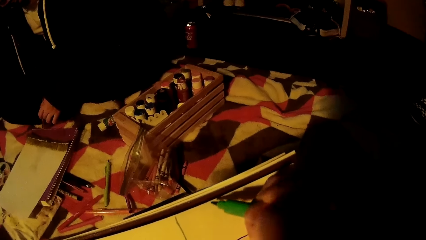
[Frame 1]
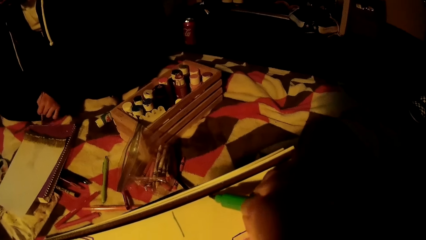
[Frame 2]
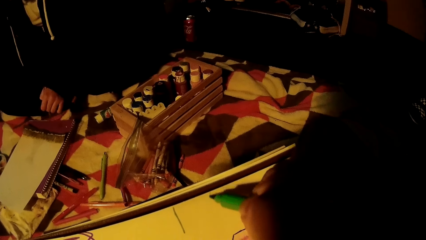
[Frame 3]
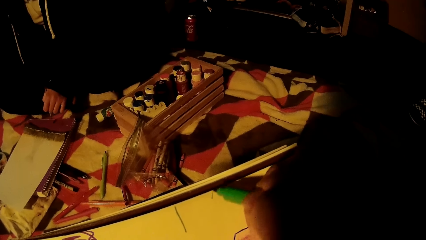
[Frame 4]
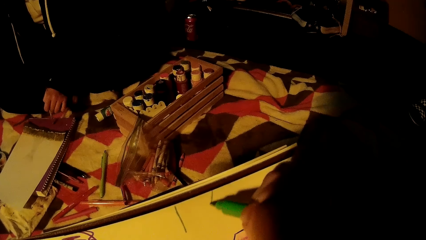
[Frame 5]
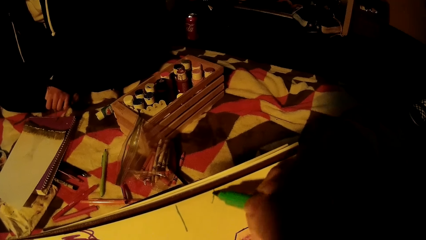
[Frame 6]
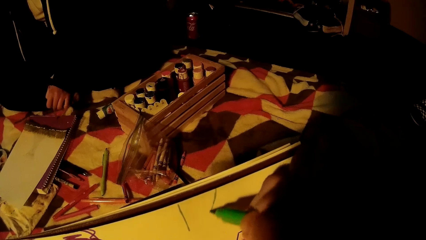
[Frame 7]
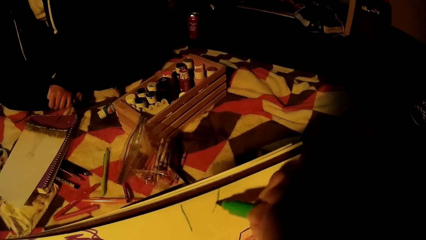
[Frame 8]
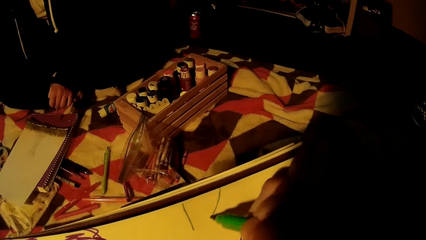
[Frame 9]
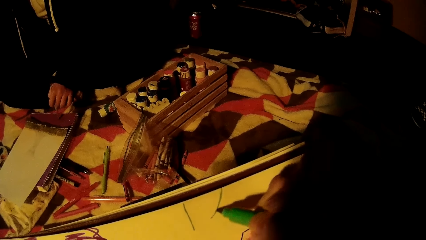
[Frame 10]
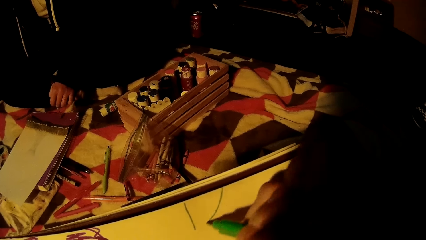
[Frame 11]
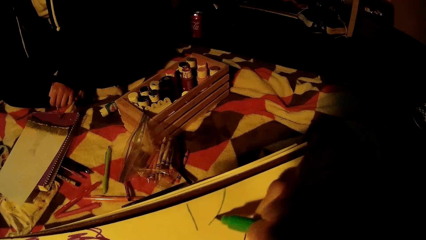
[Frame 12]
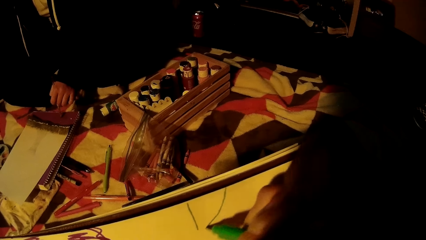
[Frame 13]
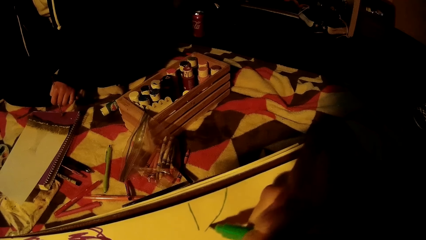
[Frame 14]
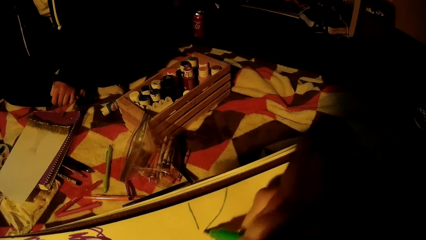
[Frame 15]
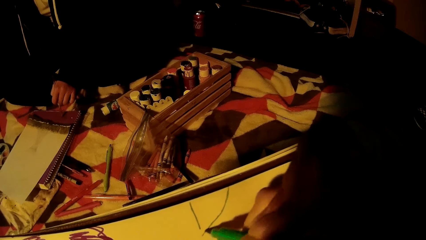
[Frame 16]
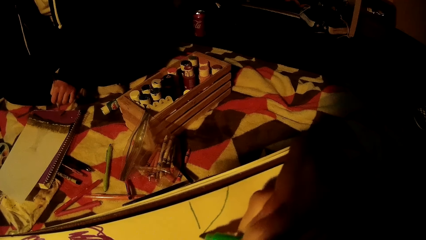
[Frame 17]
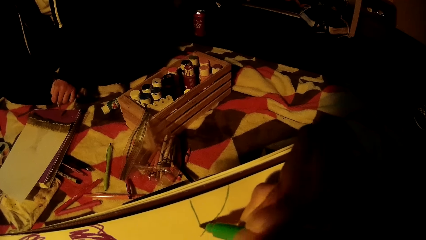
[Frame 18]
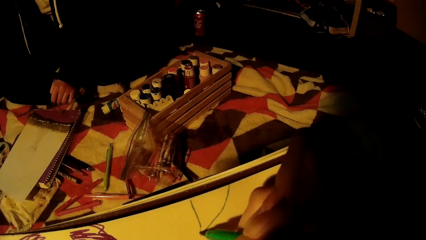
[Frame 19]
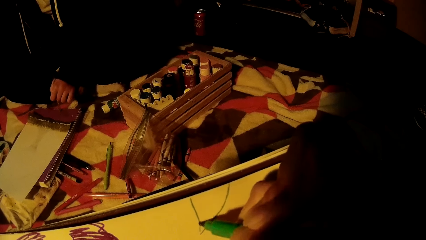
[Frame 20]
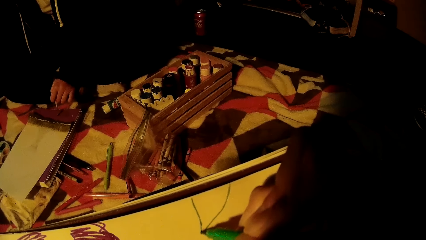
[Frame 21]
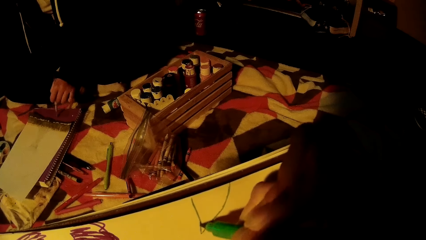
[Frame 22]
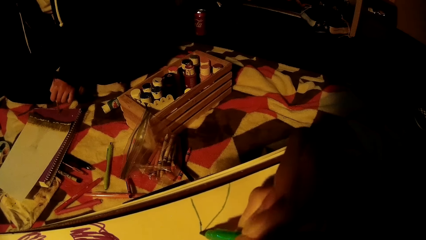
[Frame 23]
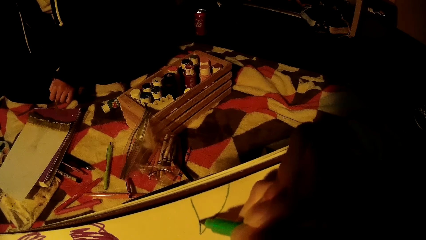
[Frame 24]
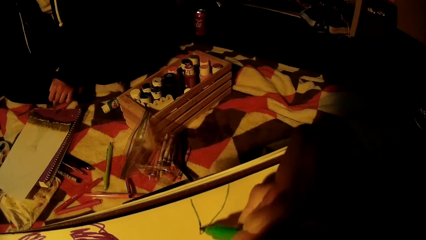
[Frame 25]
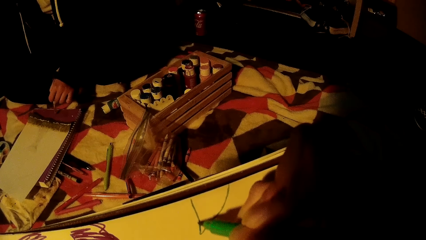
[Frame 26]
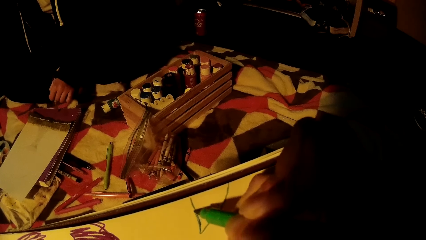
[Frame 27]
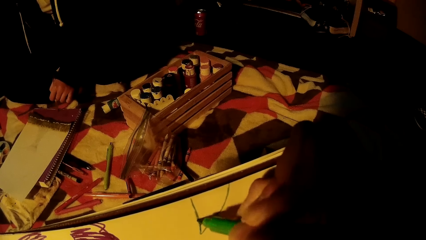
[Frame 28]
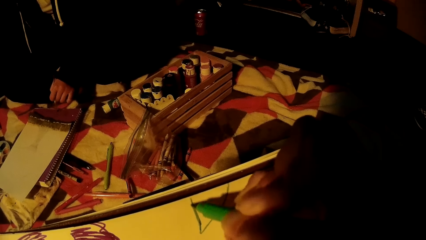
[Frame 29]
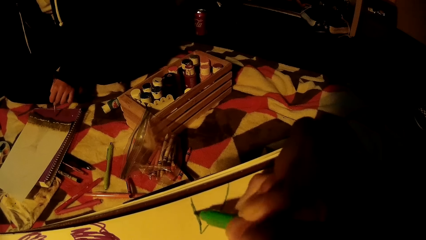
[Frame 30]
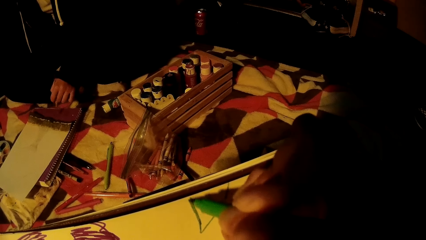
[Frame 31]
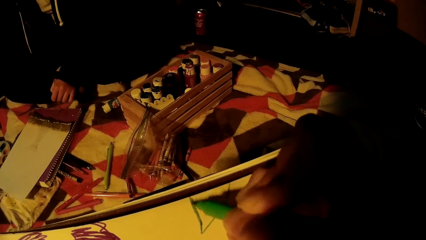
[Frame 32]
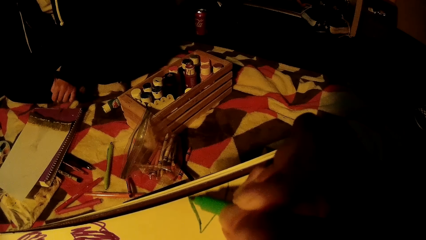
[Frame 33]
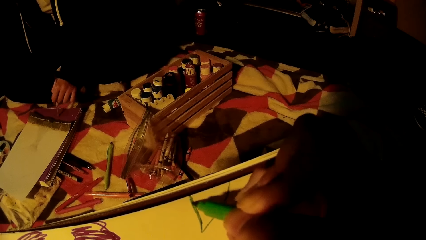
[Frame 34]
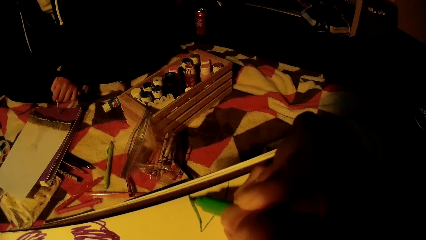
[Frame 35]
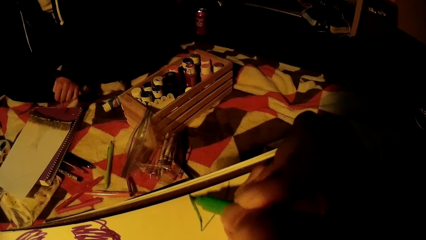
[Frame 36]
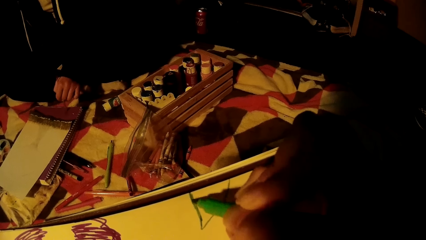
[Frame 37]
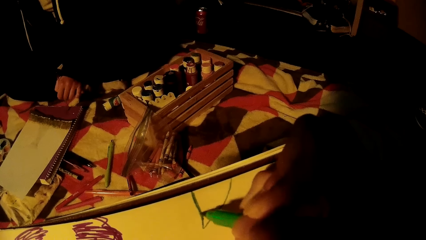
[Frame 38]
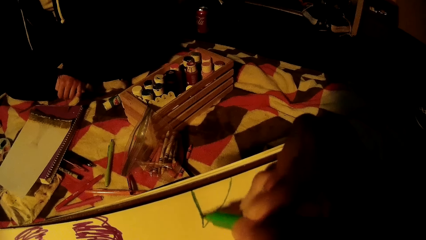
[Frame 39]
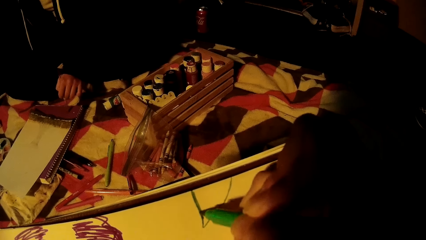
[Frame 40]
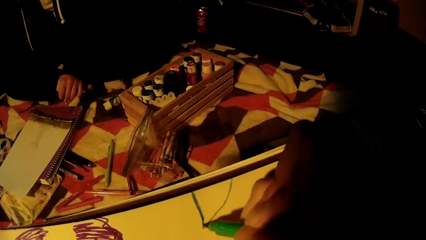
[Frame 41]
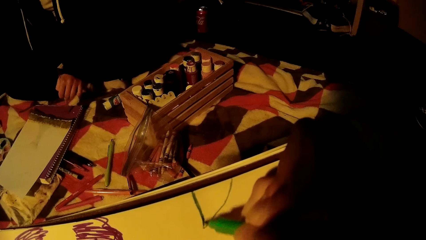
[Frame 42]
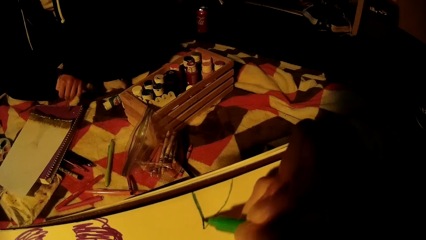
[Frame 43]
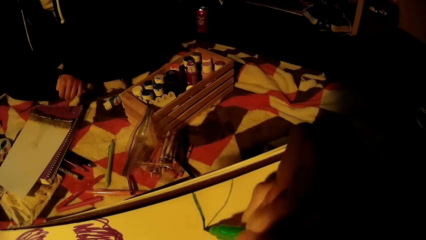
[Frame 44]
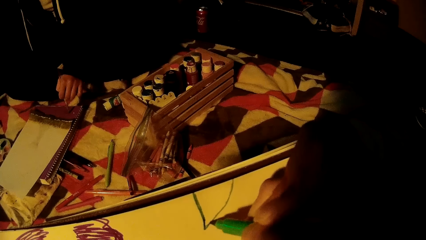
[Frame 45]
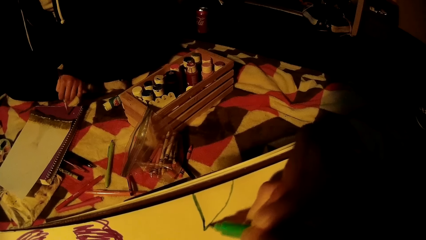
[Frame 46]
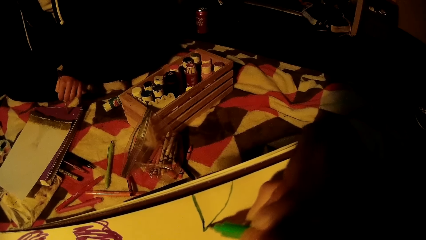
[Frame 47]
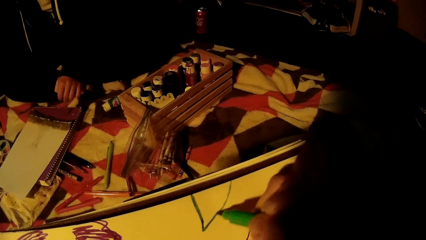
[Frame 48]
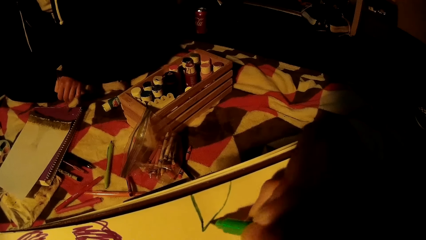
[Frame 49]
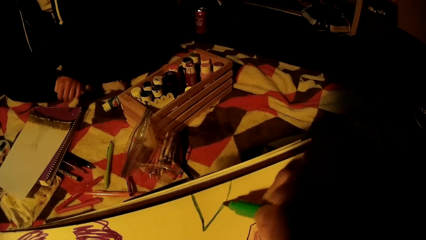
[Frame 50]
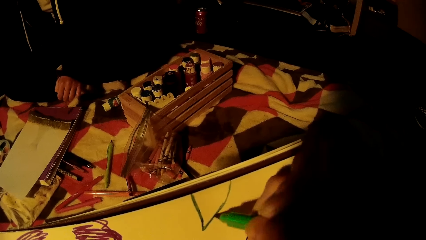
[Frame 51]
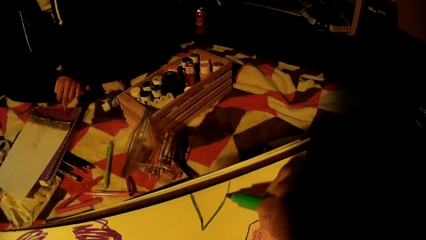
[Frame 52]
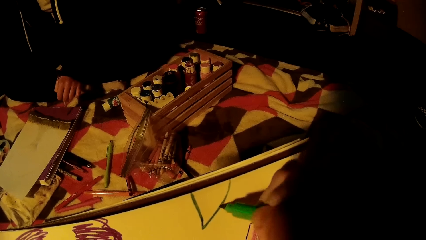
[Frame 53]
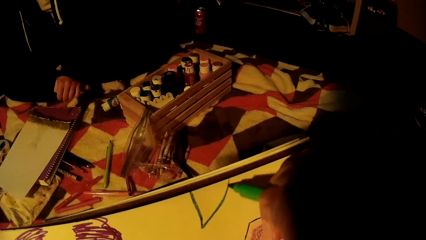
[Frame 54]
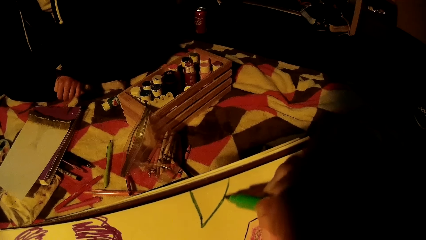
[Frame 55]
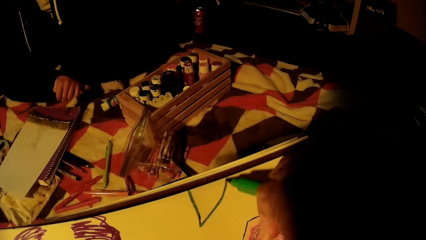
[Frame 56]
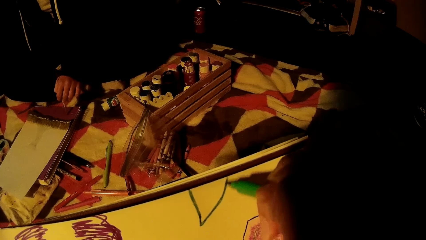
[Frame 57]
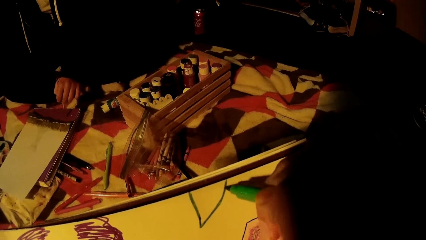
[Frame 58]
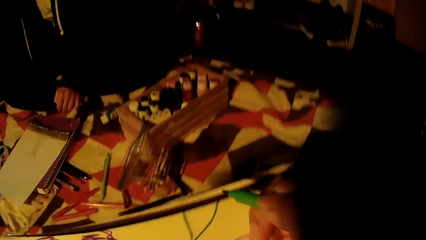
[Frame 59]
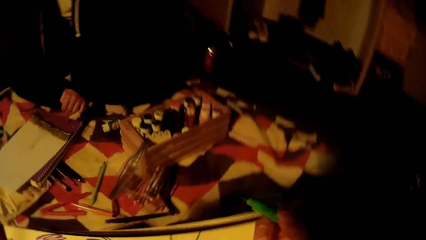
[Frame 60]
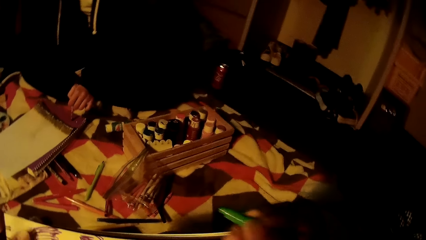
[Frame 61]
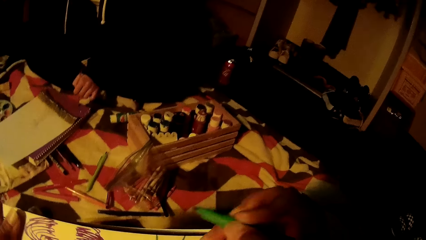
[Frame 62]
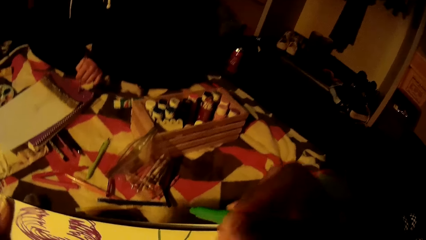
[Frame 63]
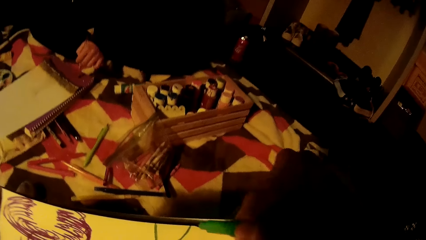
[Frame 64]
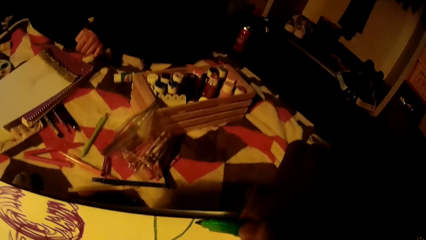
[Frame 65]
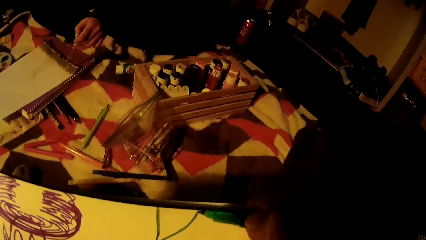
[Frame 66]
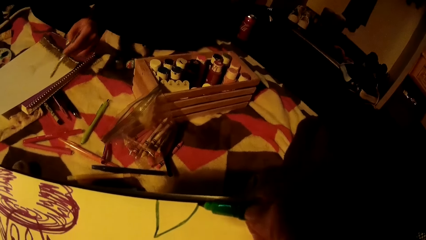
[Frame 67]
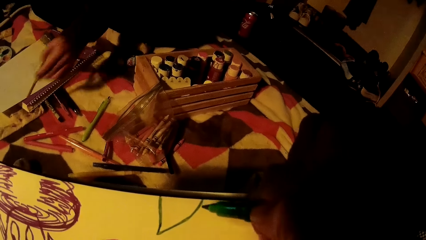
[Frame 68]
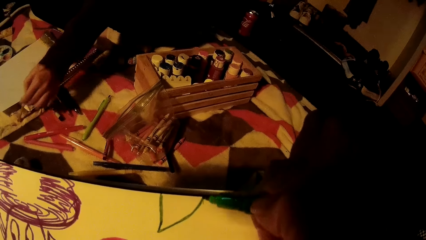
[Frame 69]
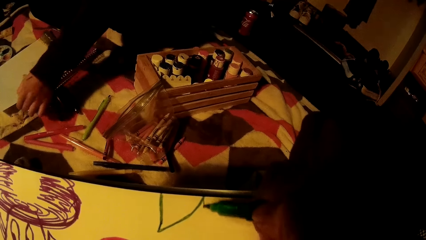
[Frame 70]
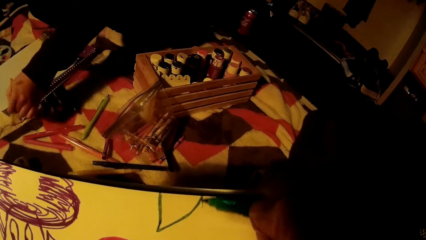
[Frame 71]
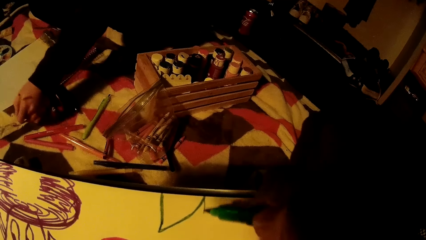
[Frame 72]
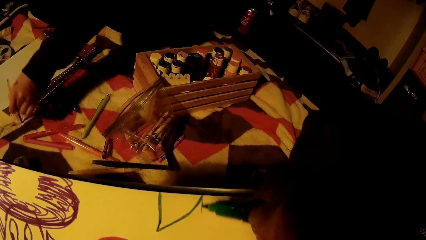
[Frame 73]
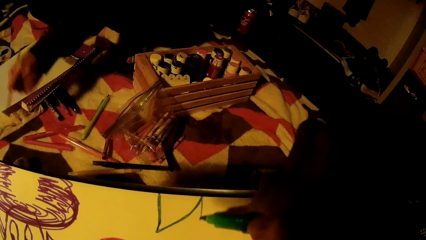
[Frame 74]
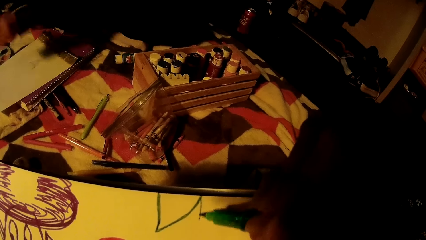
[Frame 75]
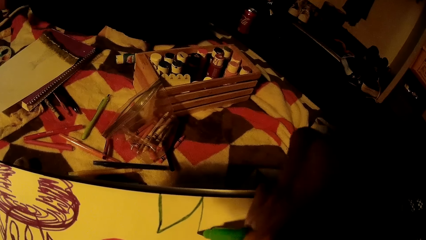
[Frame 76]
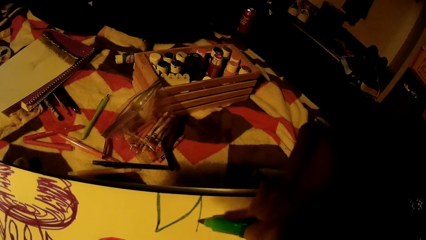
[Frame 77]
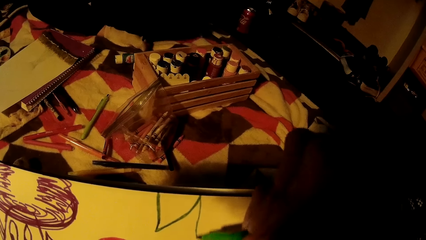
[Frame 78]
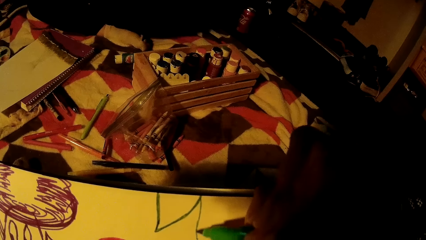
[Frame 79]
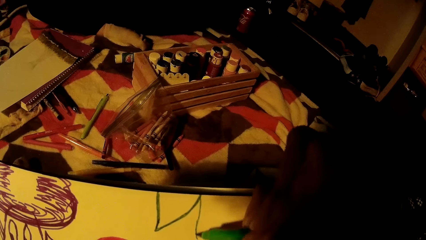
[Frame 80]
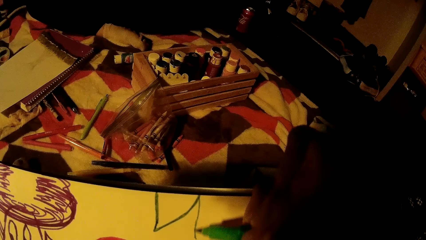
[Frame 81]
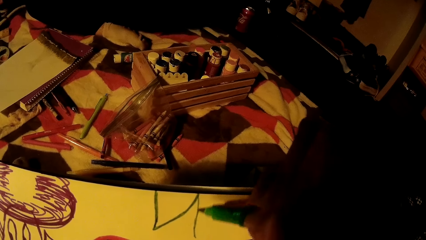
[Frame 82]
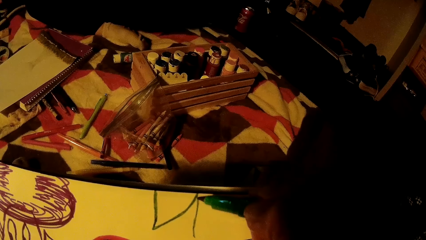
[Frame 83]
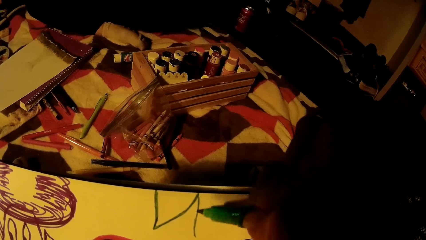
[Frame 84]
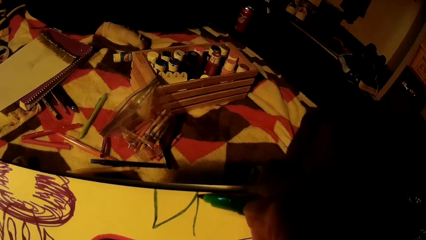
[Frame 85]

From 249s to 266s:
A woman rubs off paint from the paint brush on the piece of cloth on the bed.
